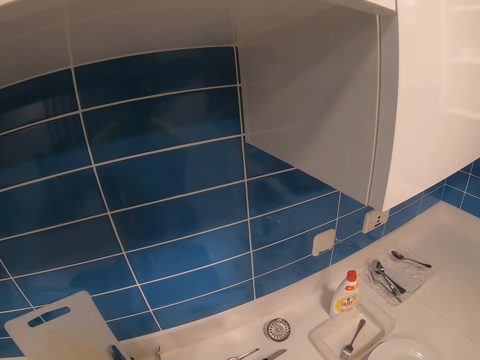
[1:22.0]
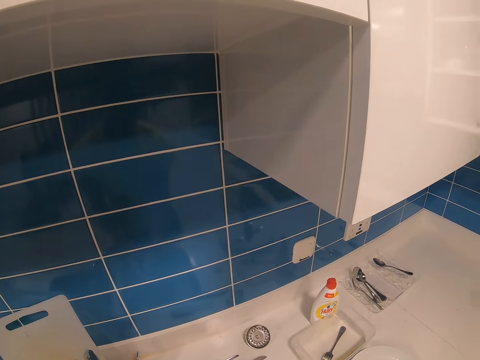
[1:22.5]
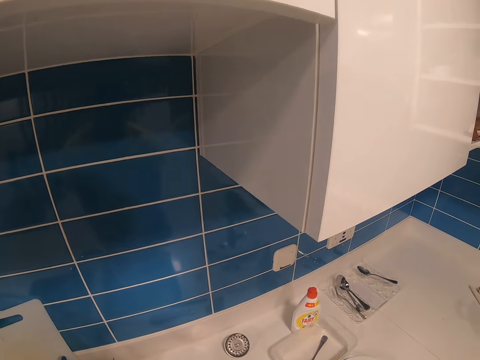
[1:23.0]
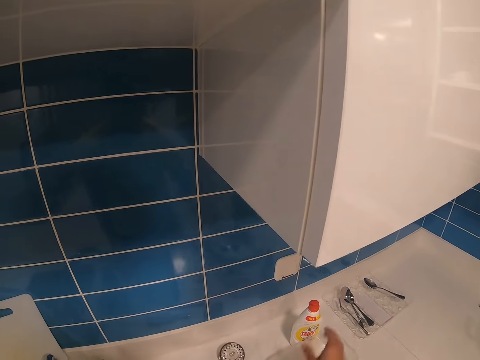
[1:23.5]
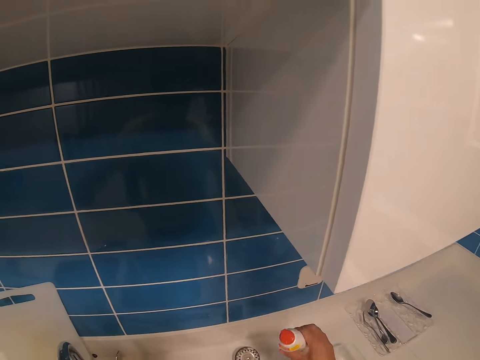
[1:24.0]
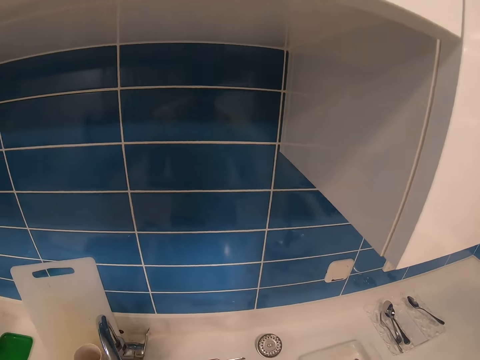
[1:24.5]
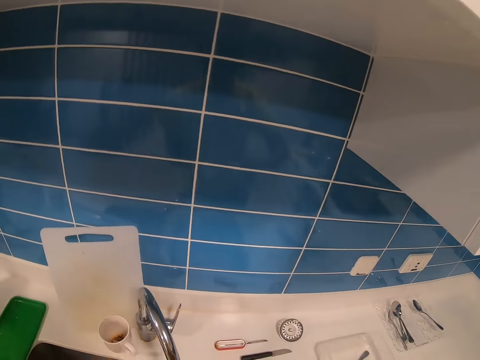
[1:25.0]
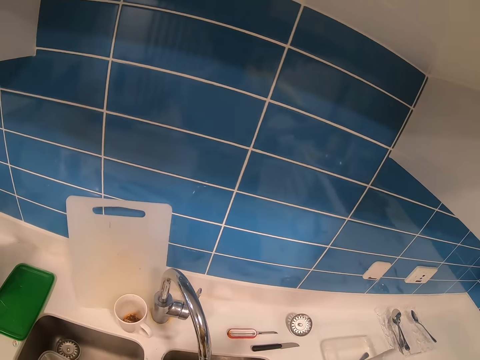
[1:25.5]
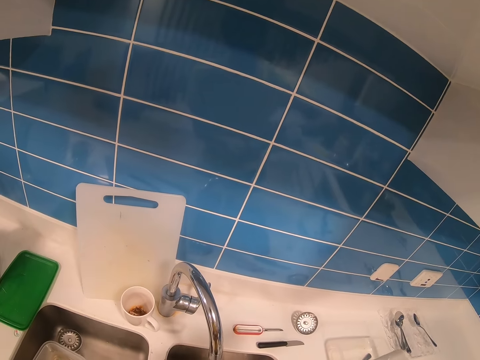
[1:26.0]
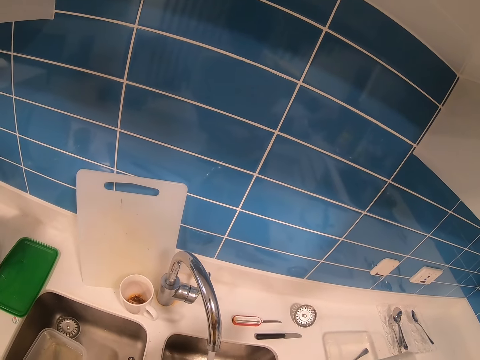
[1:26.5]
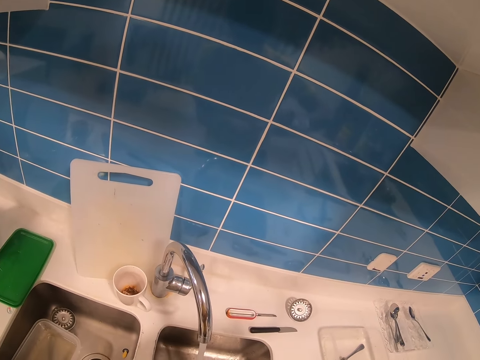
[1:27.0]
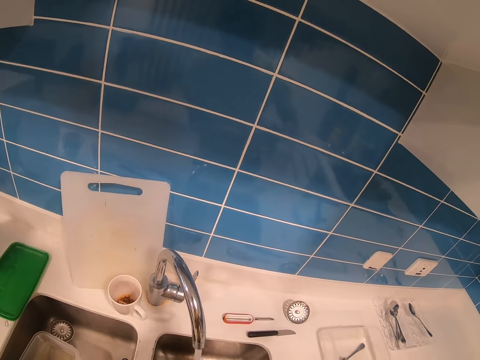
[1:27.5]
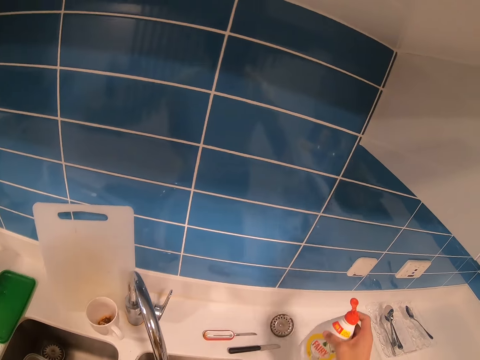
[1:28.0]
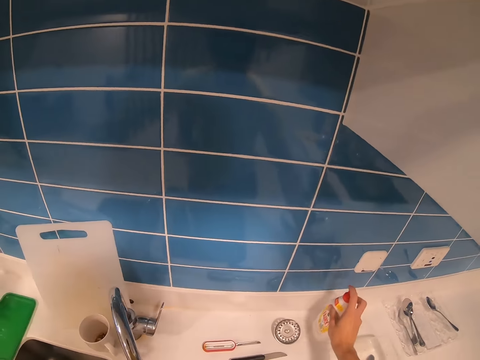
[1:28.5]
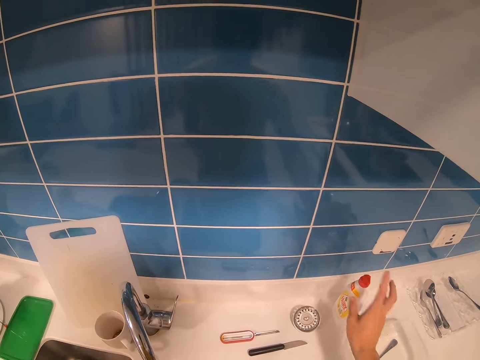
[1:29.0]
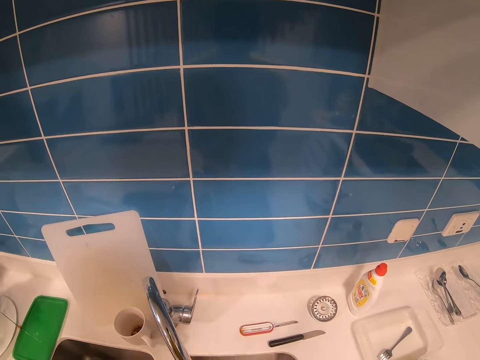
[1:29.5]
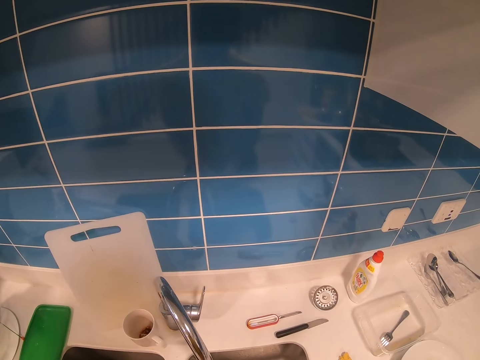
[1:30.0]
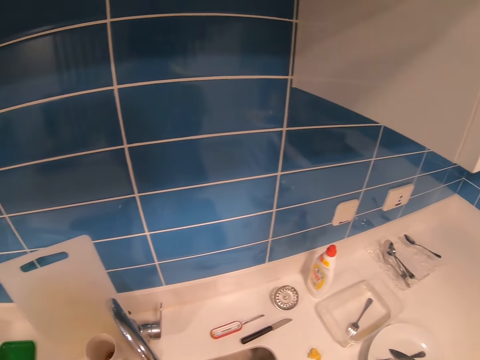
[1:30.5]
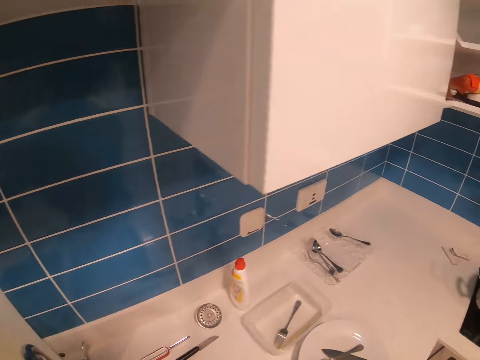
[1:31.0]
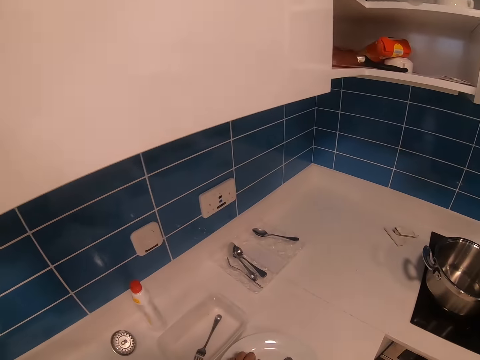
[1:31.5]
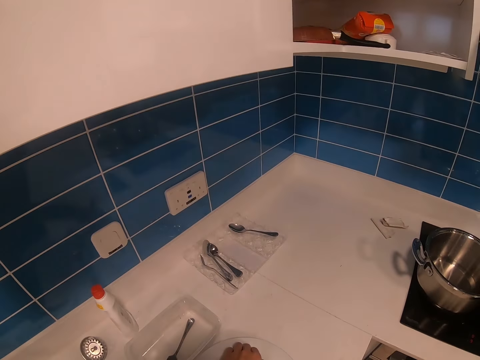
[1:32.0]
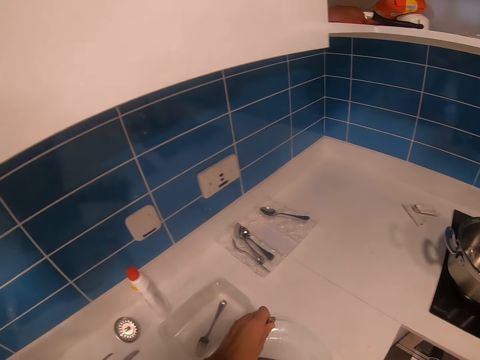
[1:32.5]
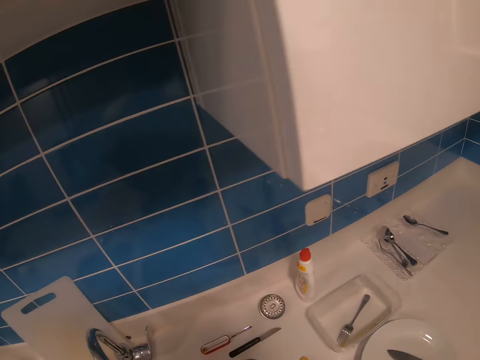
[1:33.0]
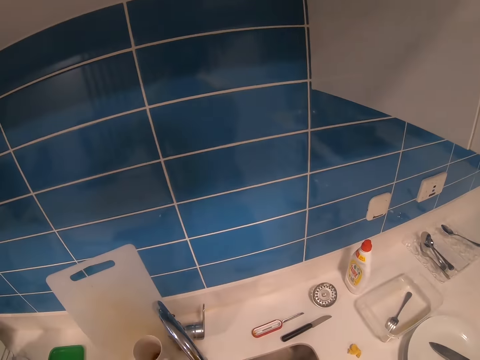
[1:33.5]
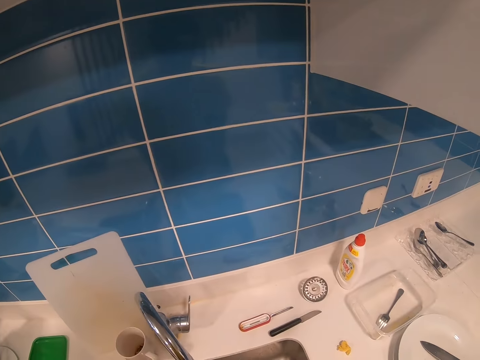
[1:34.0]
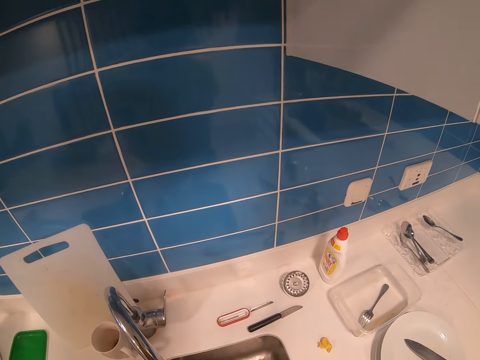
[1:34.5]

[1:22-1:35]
The camera wearer picks up a detergent bottle. They place the detergent bottle on the table. They pick up a spoon.

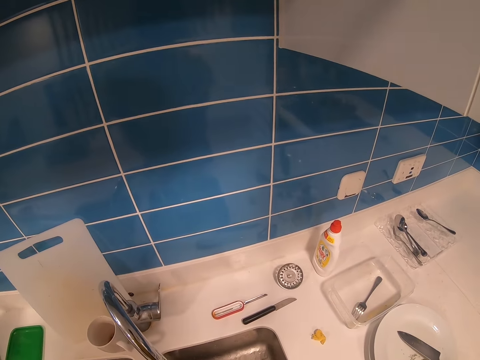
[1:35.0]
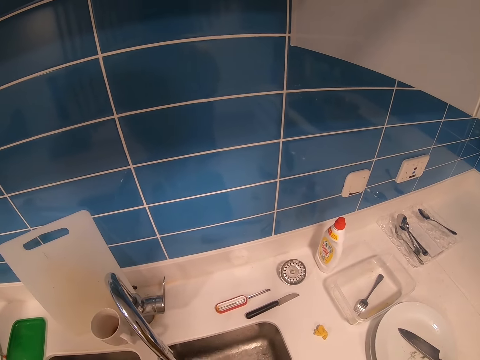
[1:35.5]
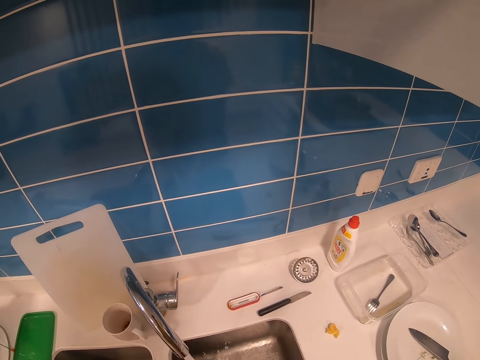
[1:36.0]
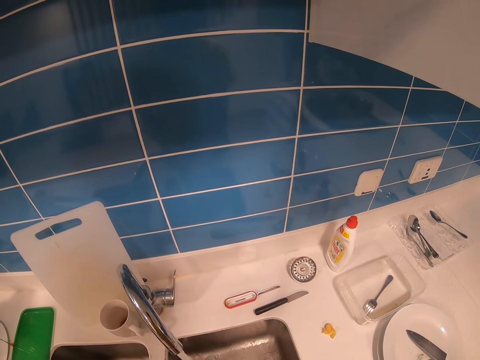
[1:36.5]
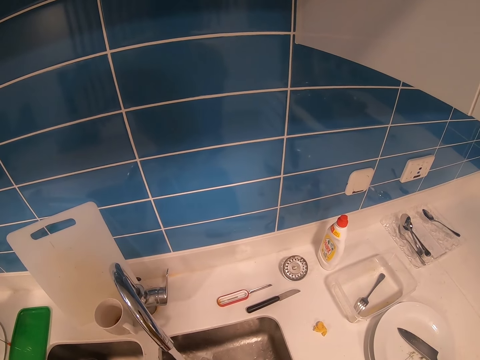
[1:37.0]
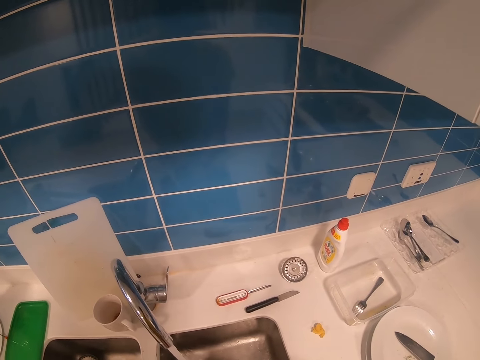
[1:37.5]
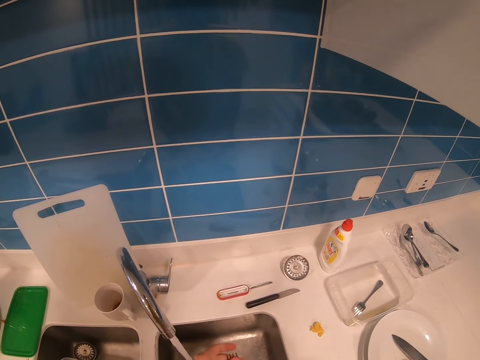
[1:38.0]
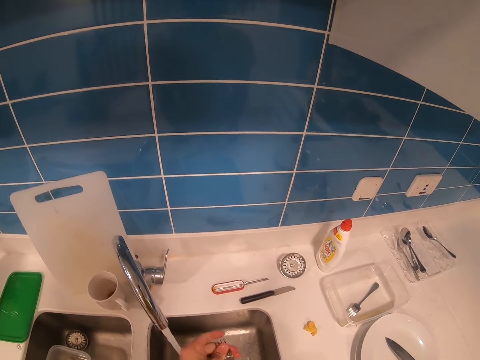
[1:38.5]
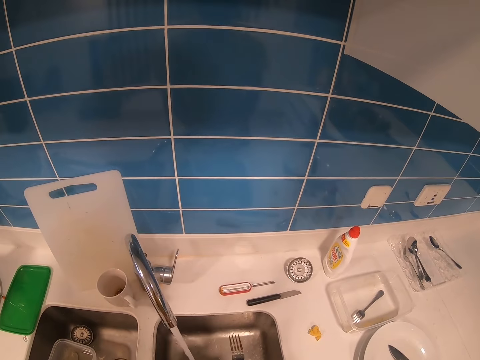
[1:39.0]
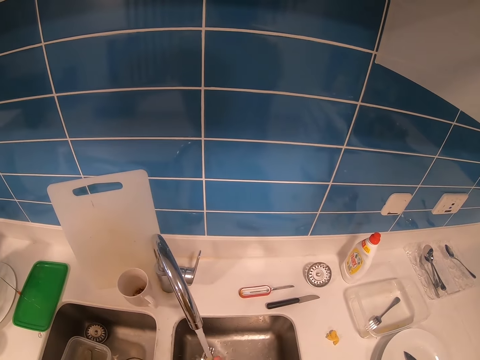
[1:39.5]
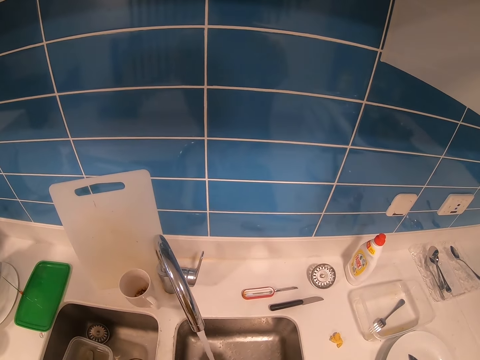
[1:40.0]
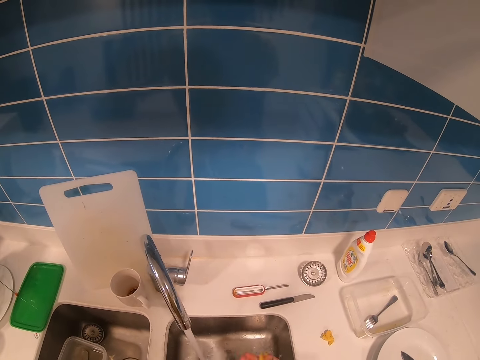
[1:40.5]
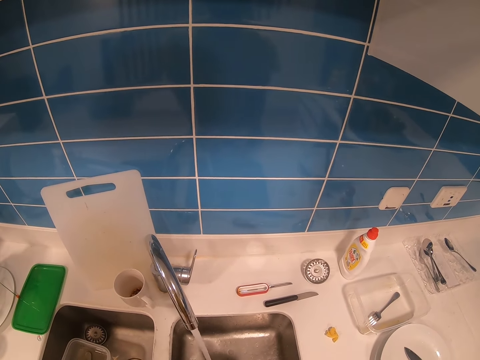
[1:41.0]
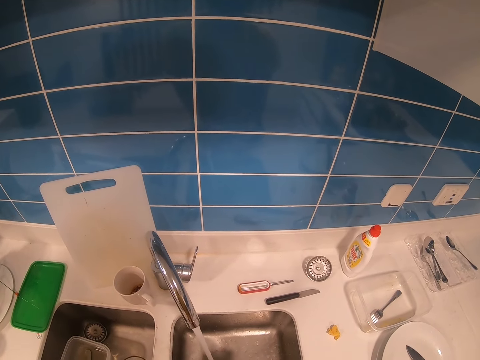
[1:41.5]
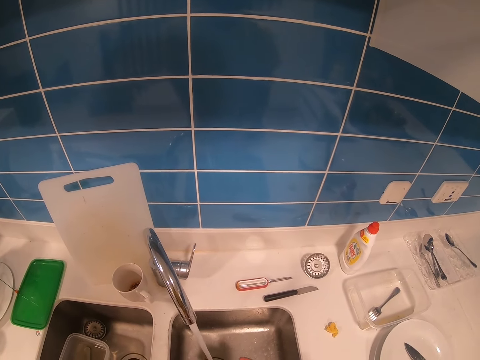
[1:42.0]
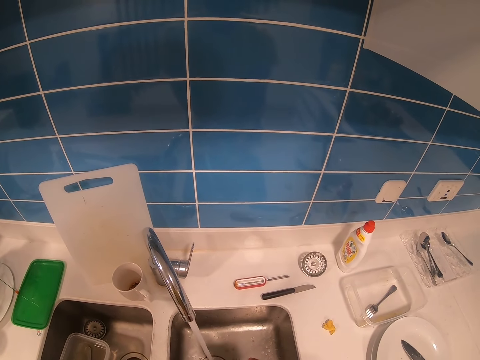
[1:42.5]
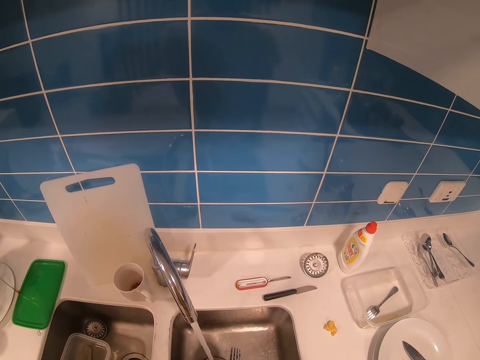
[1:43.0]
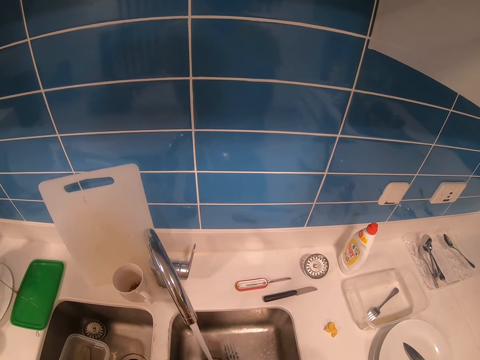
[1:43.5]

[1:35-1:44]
The camera wearer washes a fork spoon.

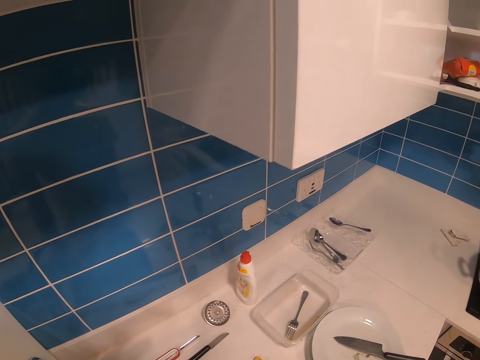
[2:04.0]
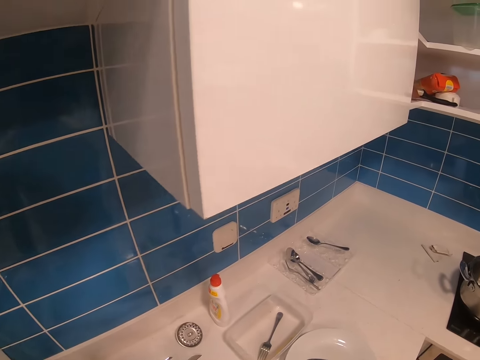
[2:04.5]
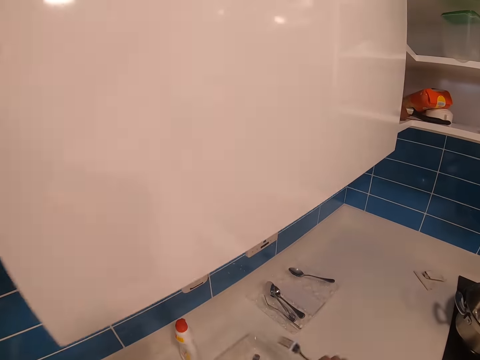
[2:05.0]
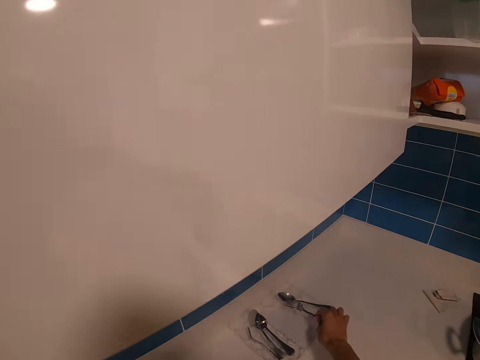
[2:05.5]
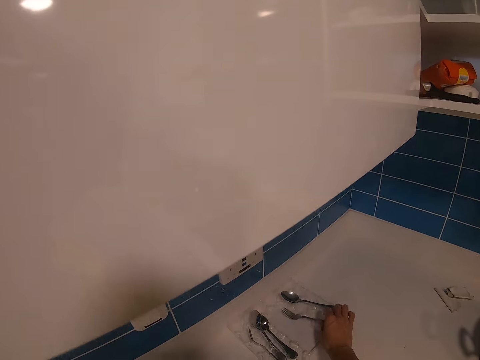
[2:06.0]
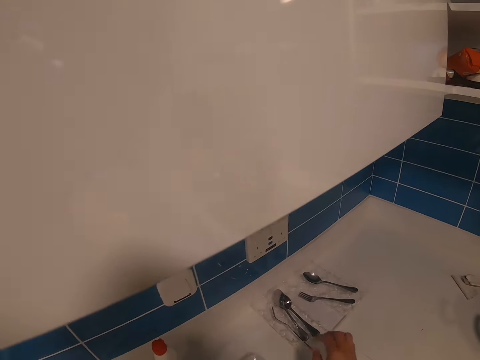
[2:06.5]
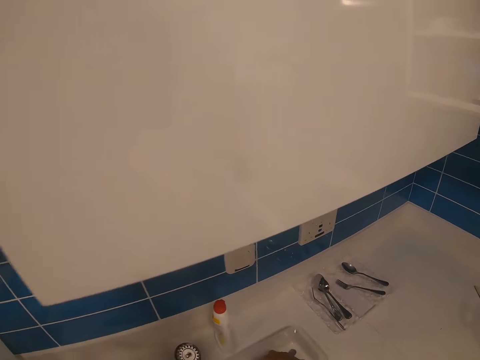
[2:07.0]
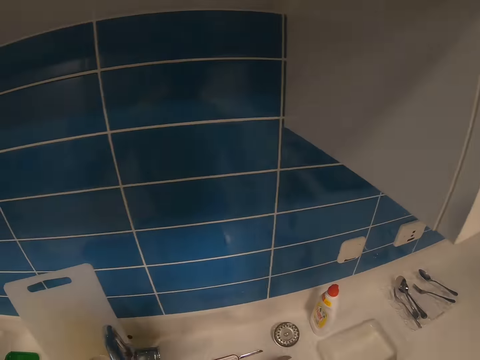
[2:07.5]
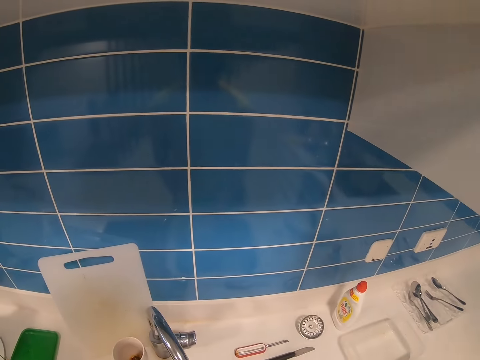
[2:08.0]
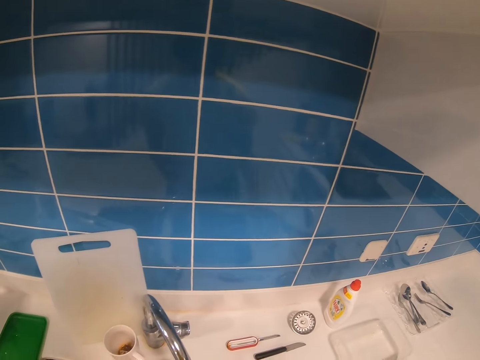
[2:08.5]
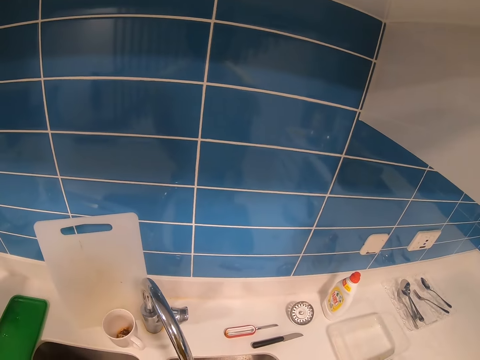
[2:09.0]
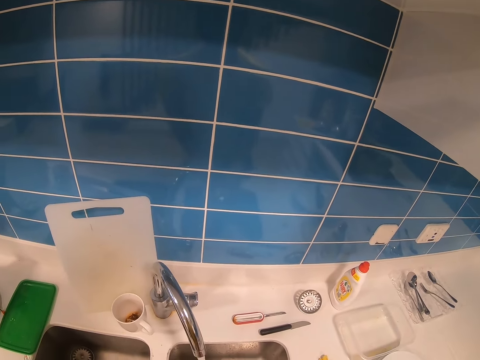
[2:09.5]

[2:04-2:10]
The camera wearer places the fork spoon on the table. They pick a fork spoon. They wash the utensils.
